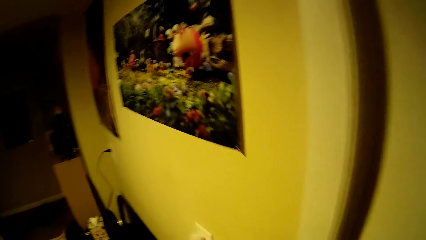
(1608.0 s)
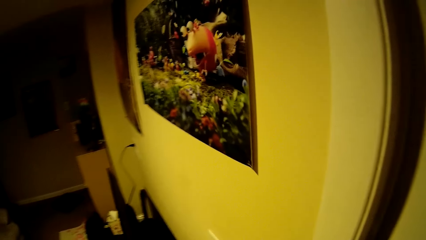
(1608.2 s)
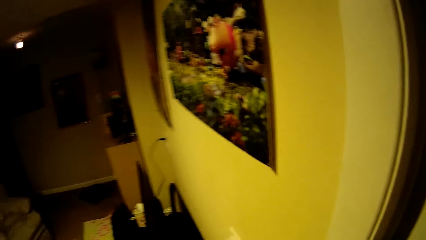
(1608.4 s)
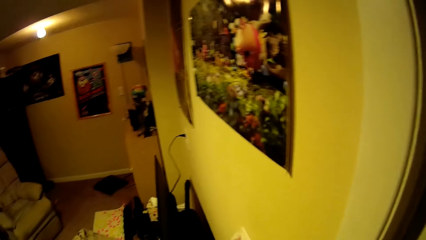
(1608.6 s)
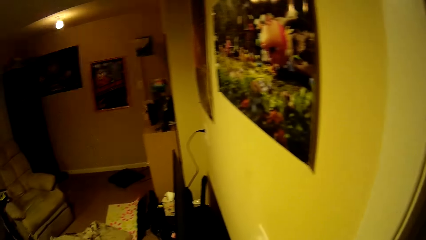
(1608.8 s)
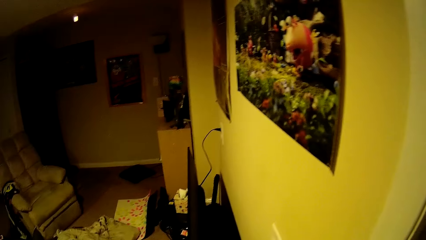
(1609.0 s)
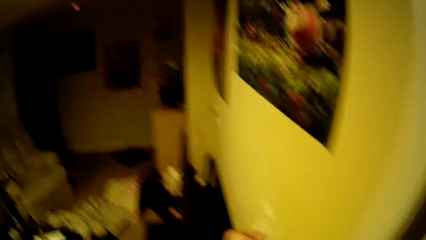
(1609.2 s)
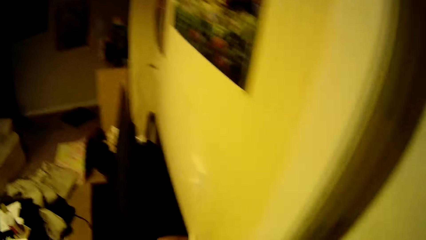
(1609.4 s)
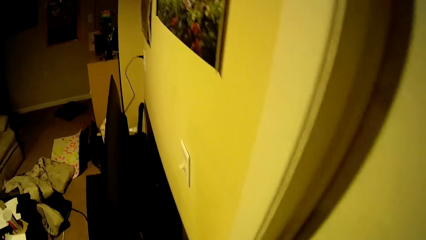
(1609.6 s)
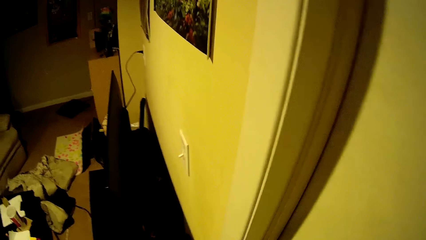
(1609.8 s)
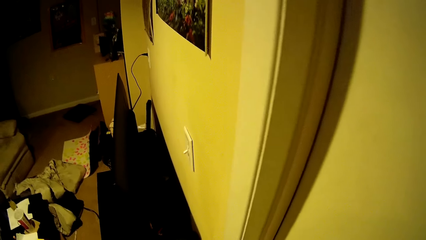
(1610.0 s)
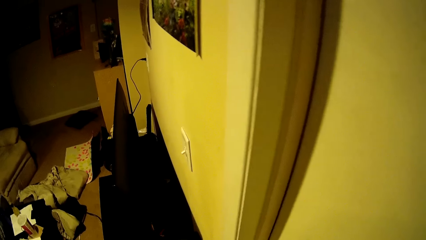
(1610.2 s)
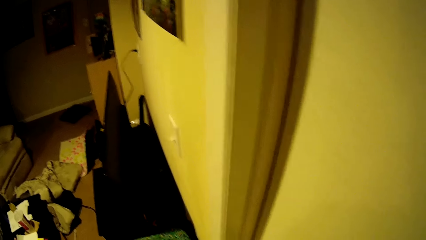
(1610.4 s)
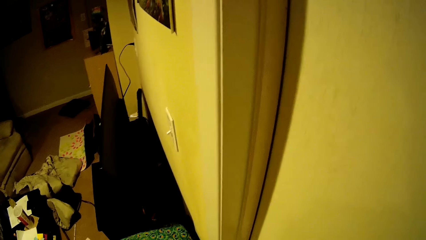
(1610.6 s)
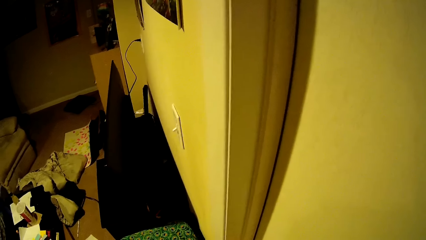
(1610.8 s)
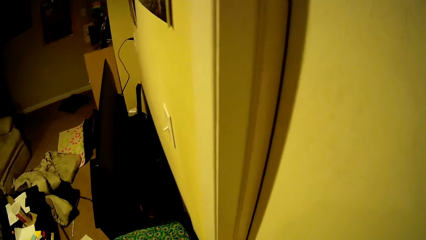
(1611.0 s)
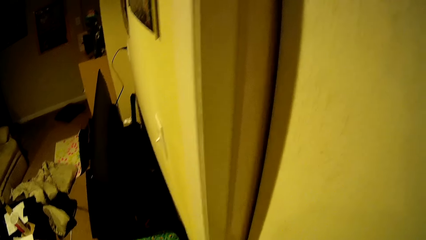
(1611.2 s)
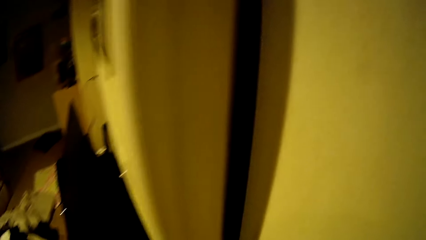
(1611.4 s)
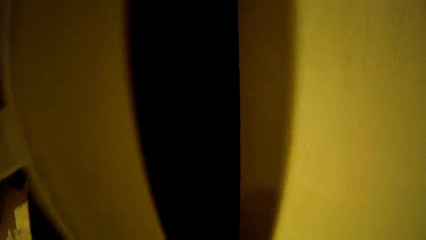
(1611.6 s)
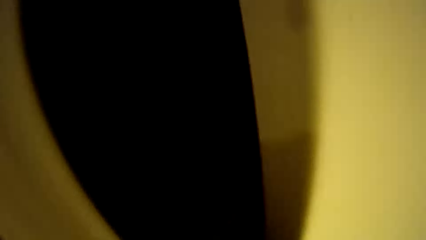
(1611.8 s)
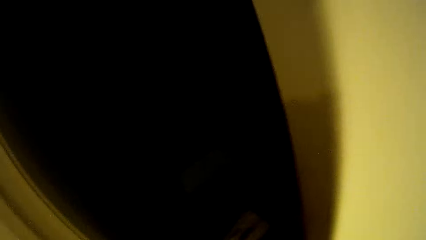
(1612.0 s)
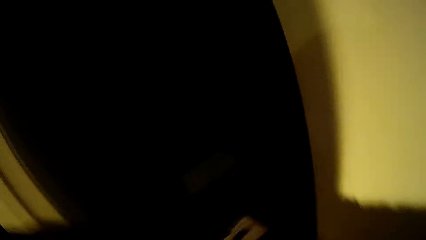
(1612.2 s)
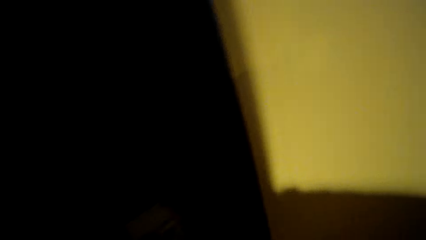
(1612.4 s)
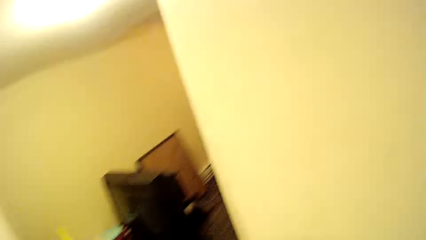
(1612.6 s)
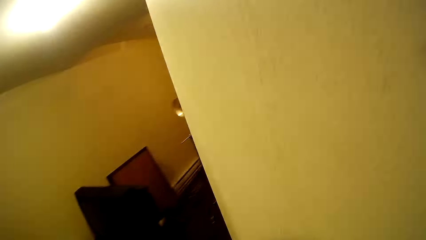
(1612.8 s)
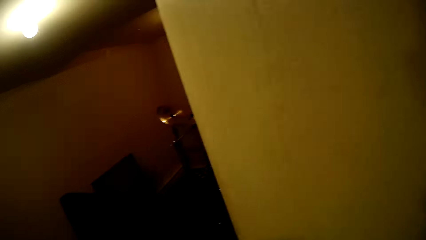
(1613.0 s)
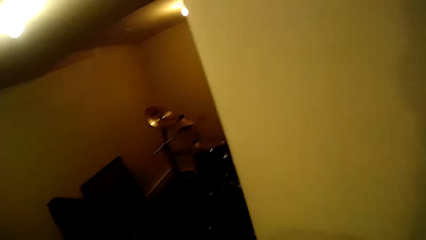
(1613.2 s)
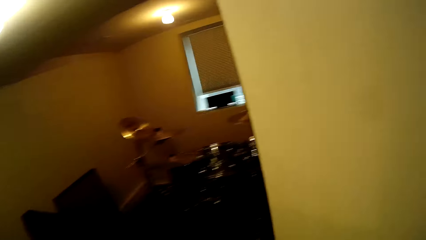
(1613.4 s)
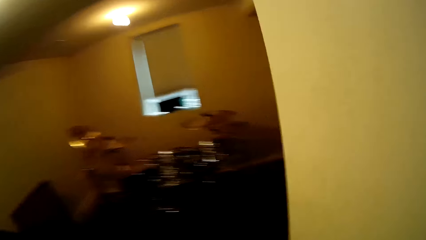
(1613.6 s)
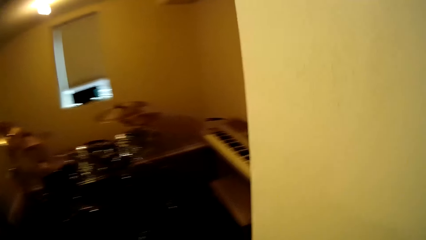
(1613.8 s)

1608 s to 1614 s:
The camera wearer opens a door. They turn on the light. They light the room. They look around the room.

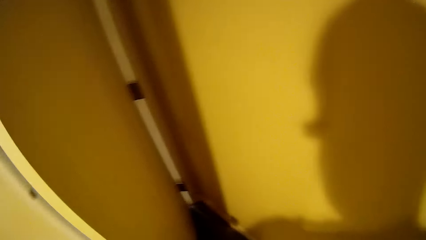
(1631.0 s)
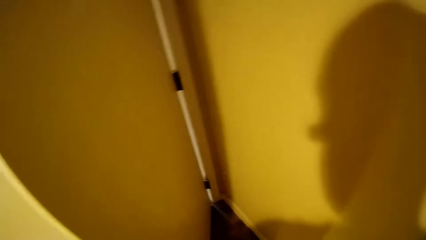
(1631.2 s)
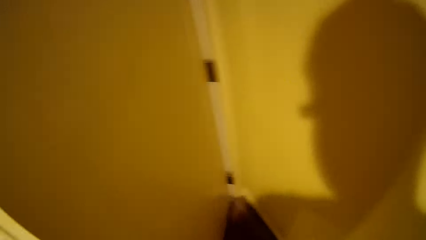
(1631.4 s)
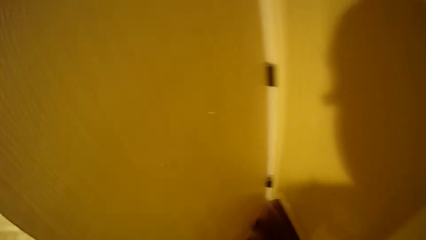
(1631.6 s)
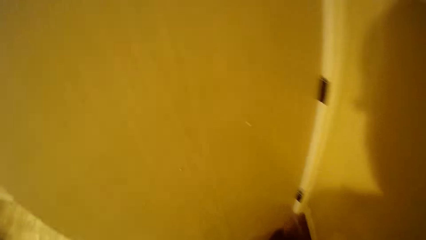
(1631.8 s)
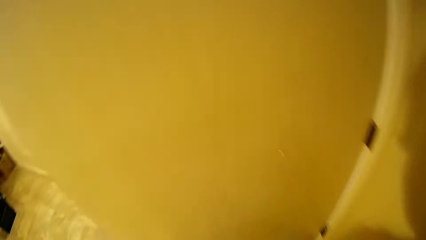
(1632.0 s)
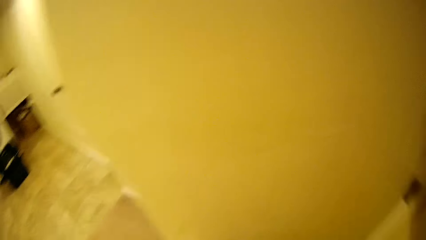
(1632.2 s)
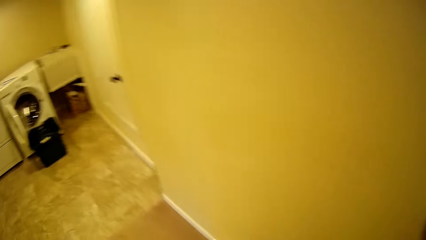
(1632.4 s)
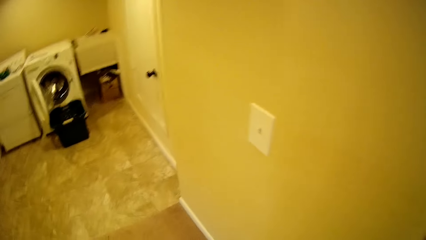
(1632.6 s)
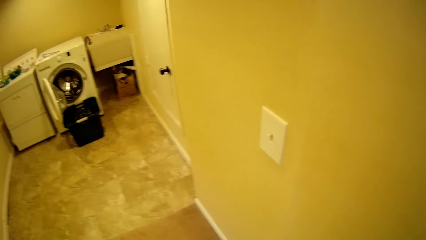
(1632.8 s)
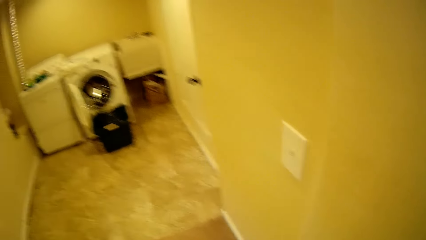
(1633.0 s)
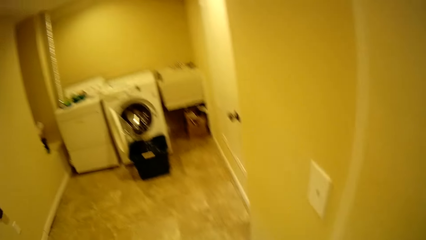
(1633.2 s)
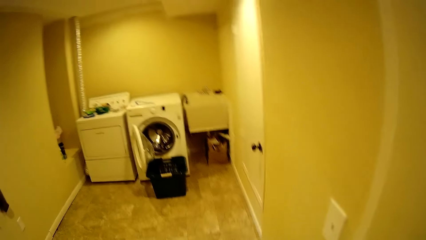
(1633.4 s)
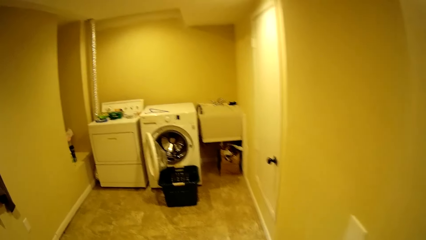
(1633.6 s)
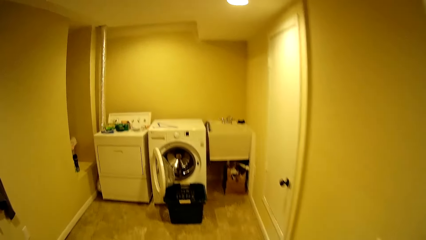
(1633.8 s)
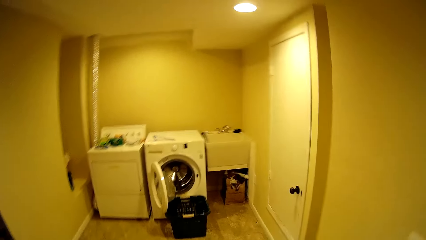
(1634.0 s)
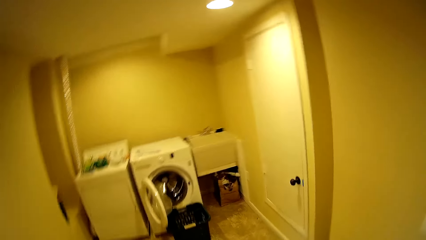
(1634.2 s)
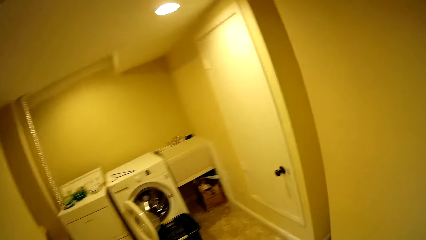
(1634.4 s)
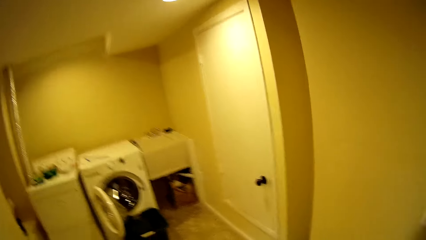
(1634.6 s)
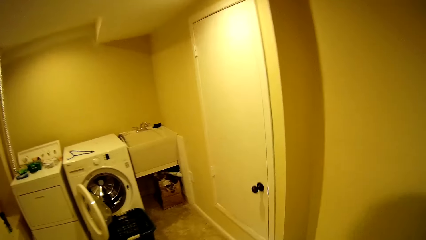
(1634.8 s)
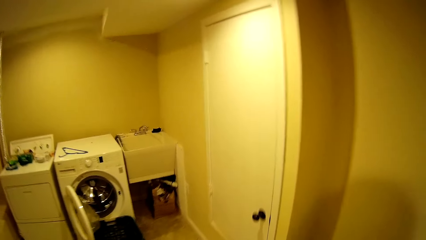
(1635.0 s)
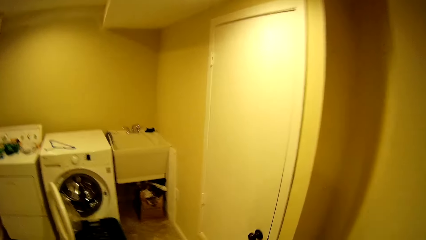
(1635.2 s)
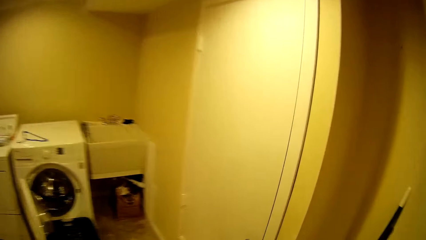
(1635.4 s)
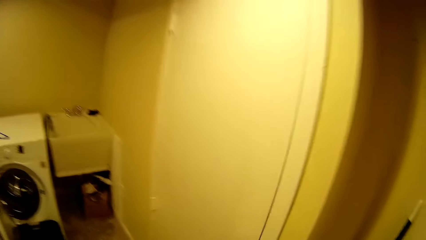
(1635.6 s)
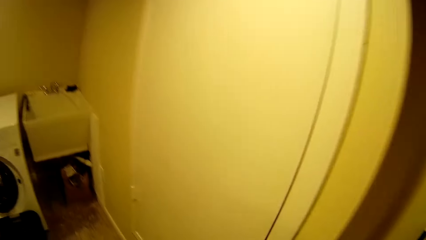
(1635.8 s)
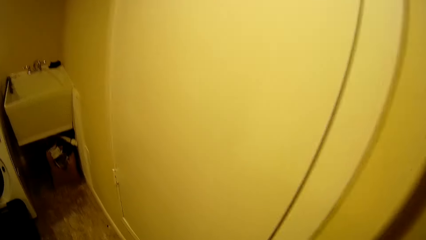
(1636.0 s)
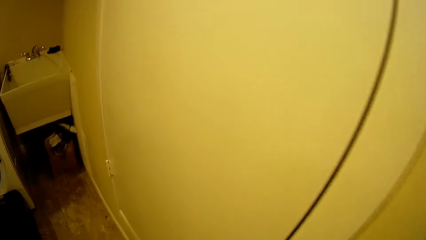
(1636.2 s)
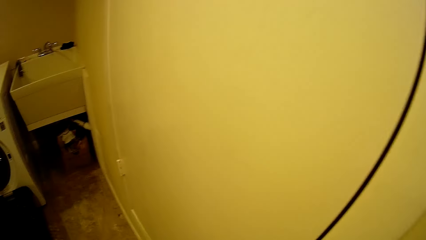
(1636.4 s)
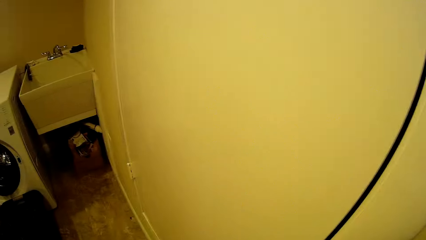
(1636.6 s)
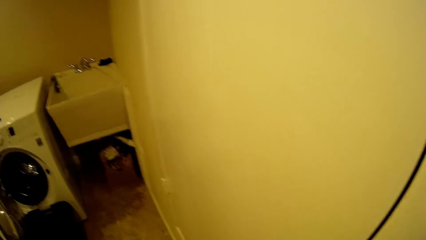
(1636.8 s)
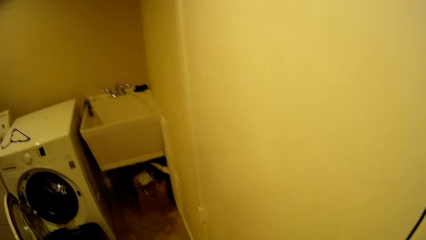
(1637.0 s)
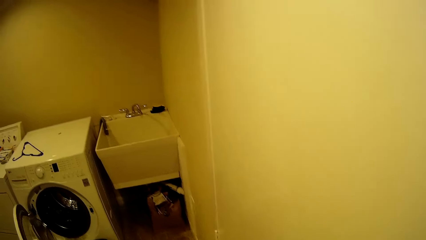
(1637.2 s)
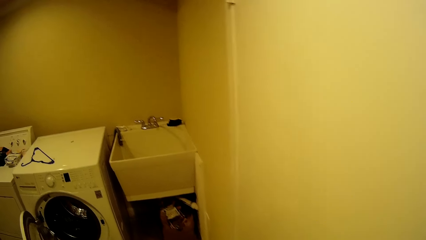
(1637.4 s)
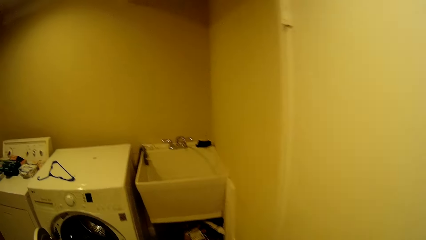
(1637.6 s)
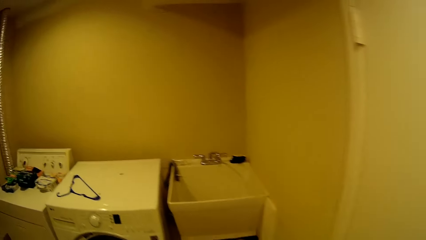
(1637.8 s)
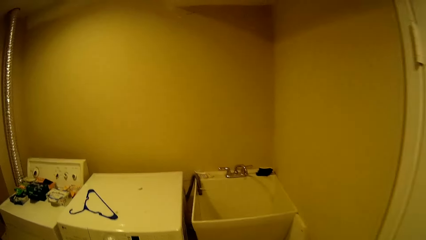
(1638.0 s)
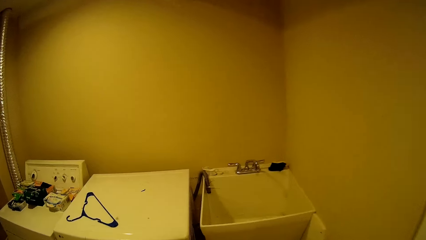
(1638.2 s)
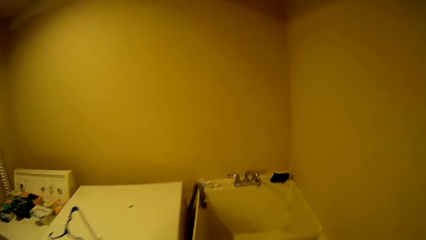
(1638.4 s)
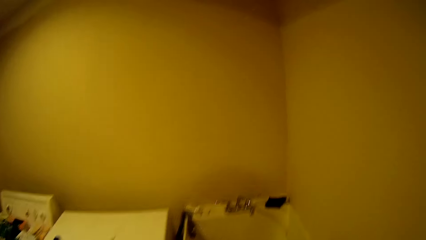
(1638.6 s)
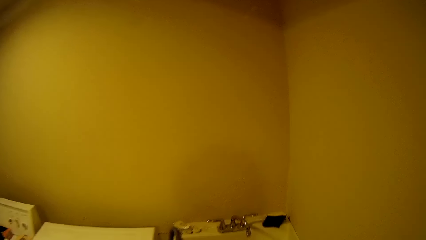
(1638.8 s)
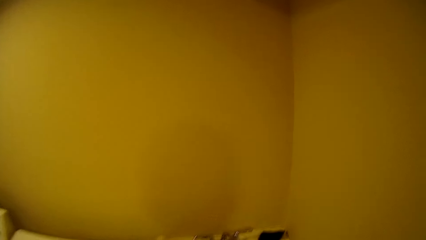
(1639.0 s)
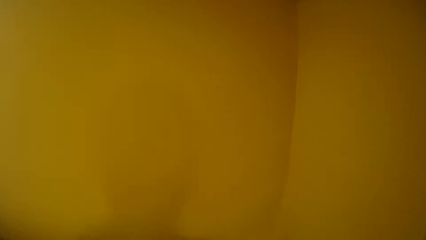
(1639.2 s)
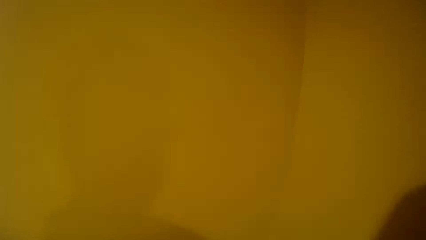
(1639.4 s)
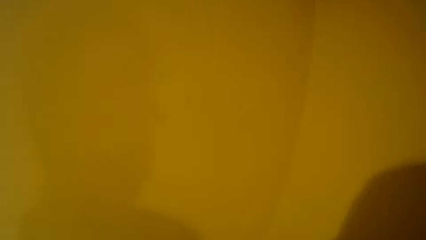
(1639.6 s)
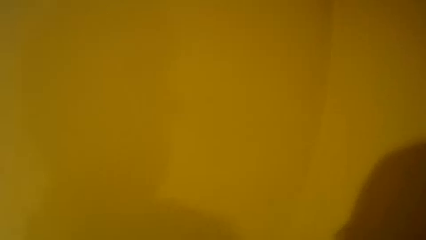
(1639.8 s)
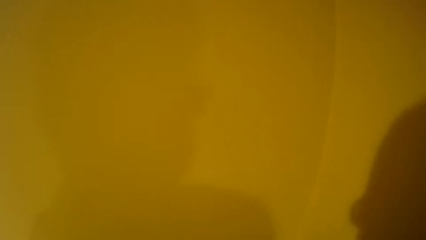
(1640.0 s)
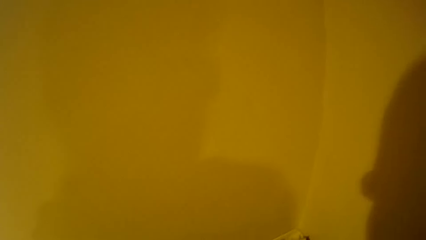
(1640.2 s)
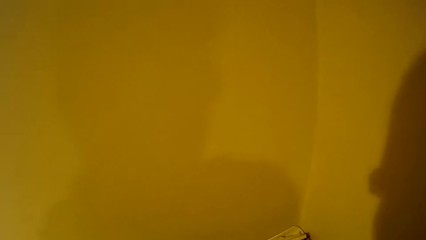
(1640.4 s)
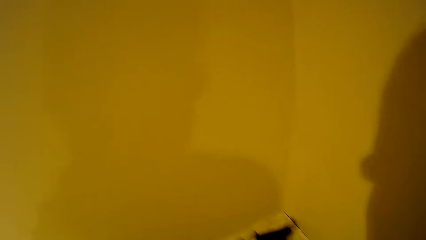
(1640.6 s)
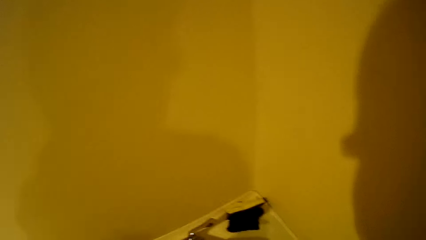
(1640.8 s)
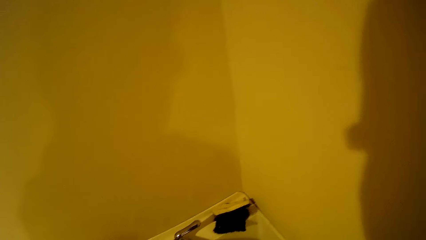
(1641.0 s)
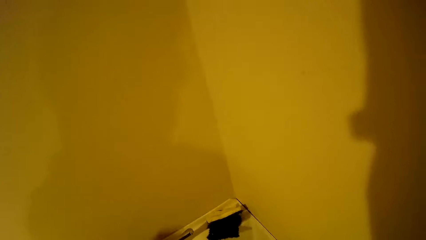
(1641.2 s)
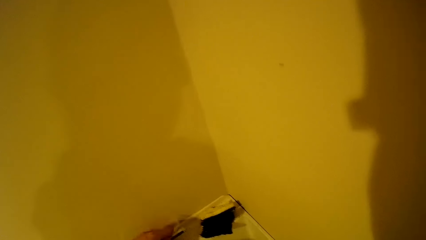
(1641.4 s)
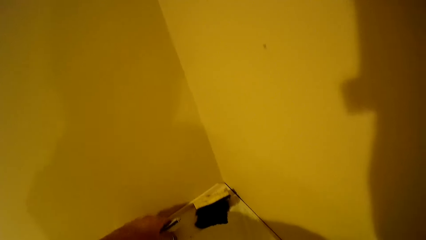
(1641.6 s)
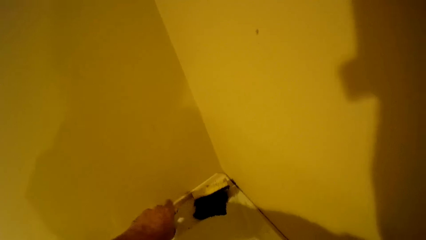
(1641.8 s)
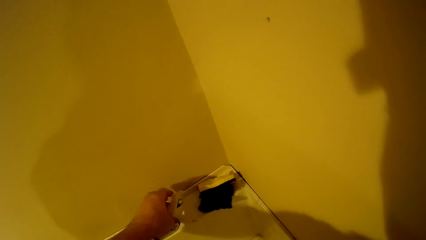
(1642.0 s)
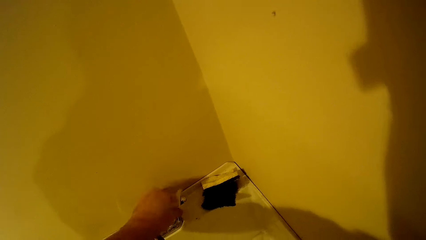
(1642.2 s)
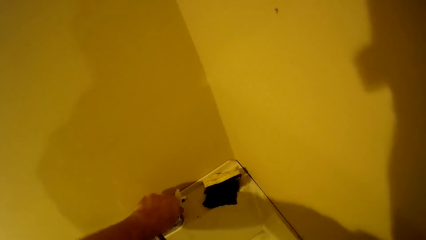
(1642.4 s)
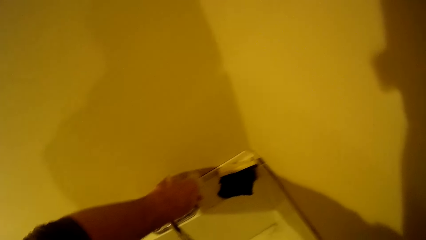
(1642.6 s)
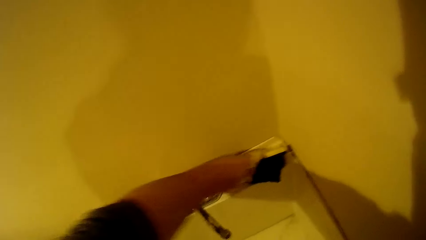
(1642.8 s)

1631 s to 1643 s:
The camera wearer closes the door. He walks around the room. He cleans a tap on a sink with a wet wipe in his left hand. He opens the water tap.
